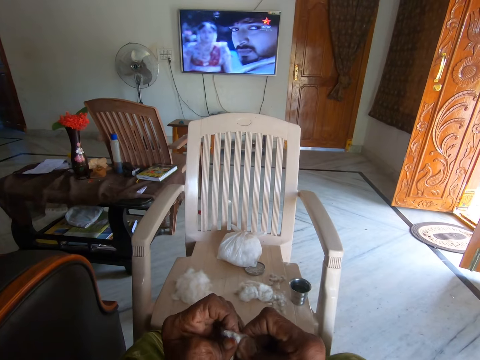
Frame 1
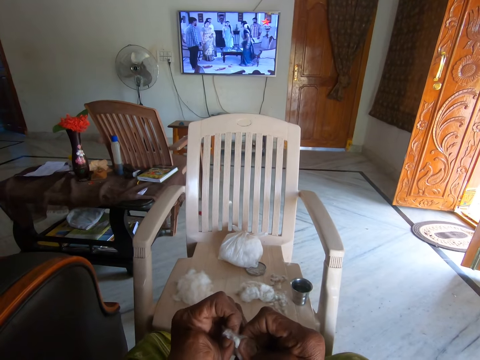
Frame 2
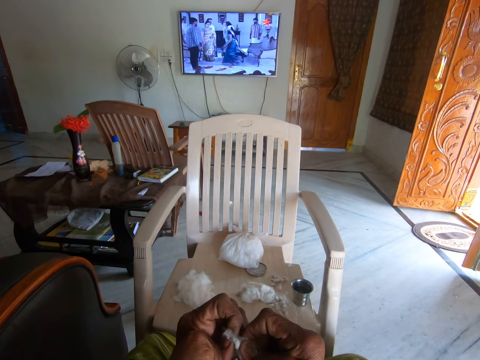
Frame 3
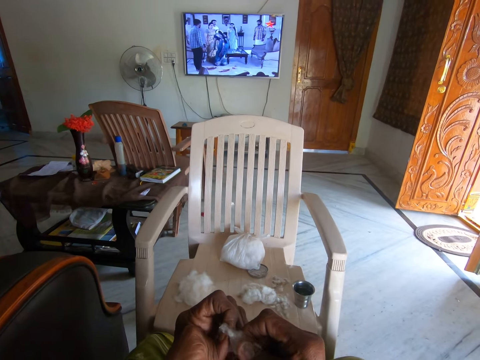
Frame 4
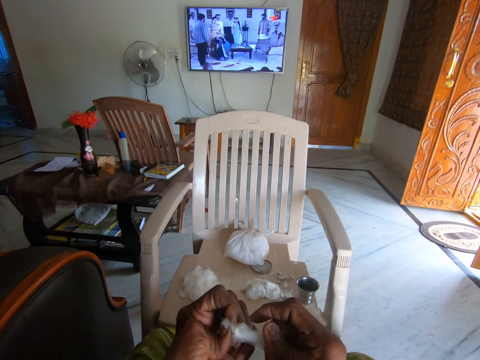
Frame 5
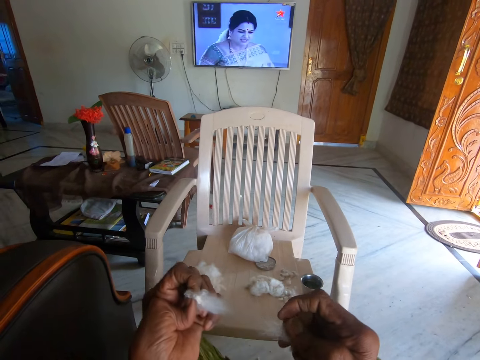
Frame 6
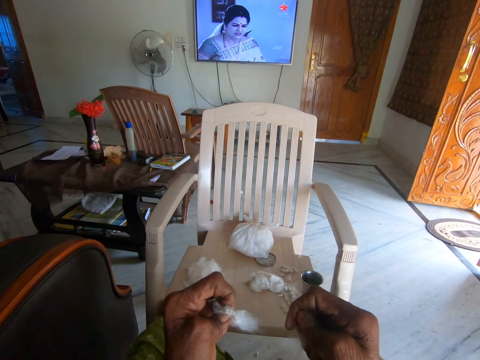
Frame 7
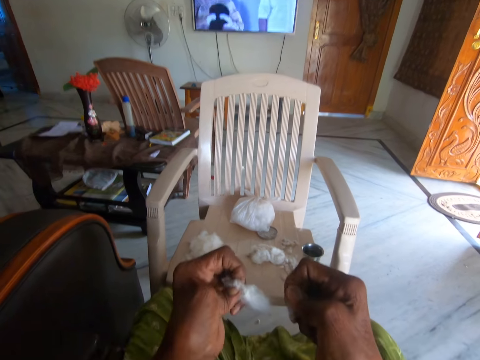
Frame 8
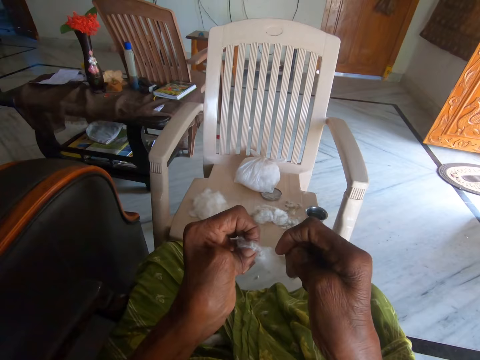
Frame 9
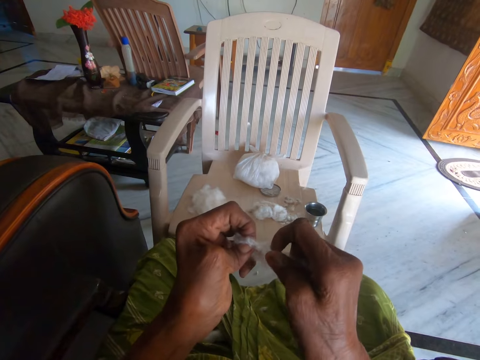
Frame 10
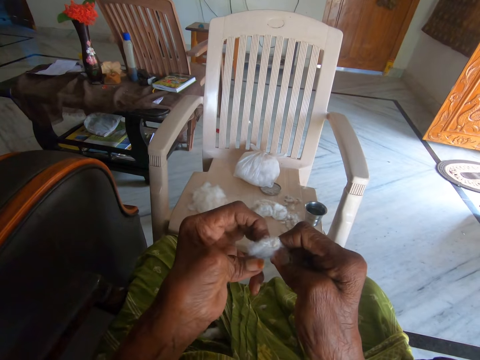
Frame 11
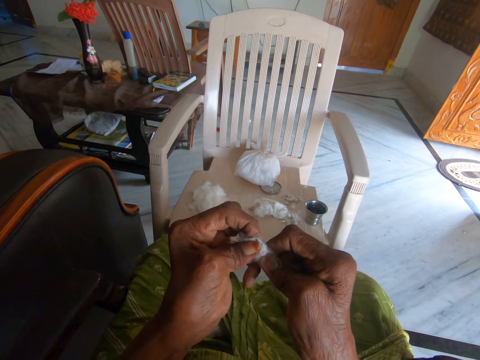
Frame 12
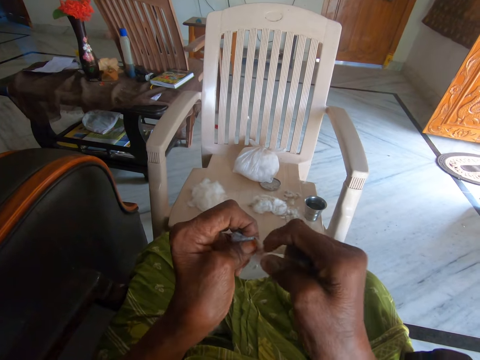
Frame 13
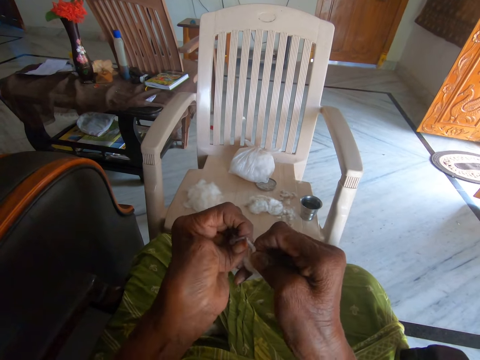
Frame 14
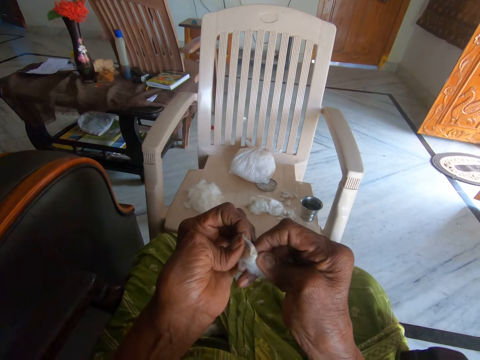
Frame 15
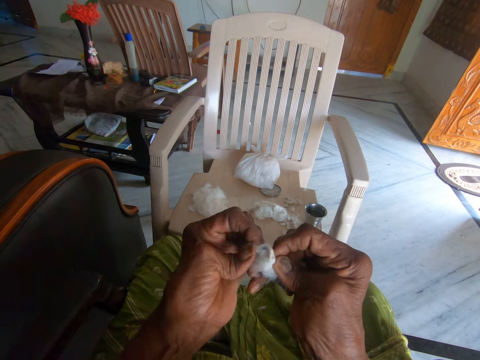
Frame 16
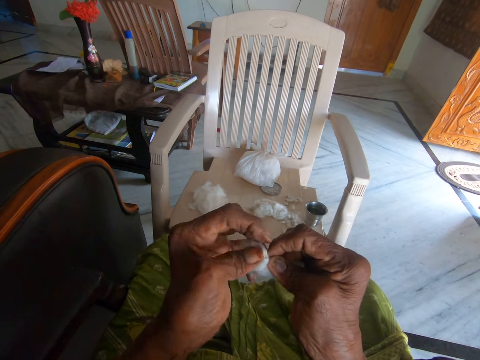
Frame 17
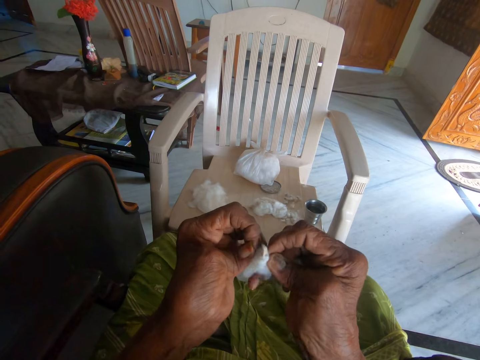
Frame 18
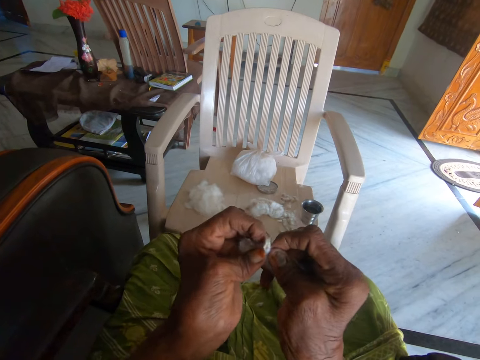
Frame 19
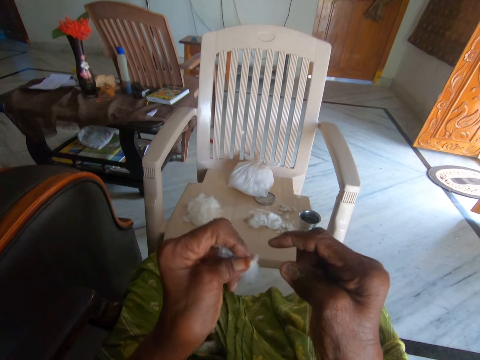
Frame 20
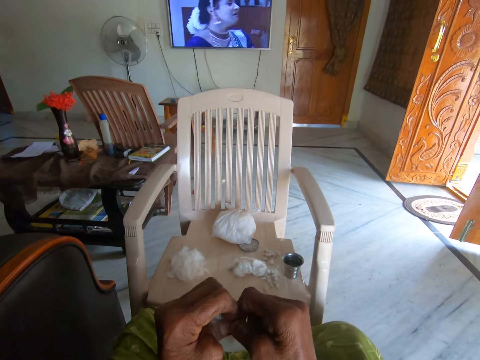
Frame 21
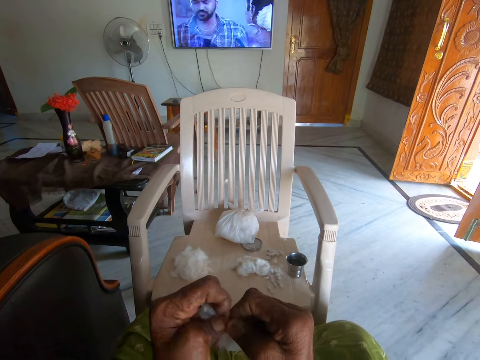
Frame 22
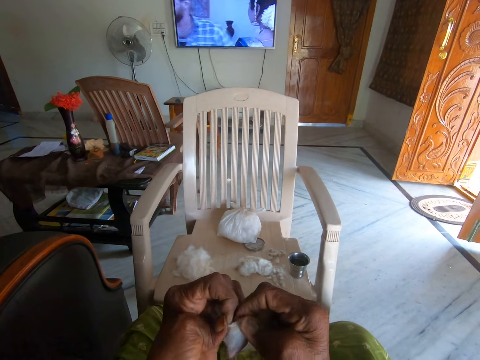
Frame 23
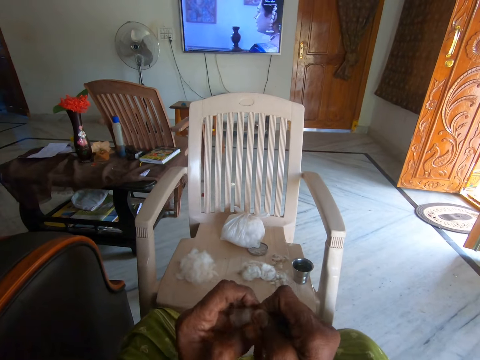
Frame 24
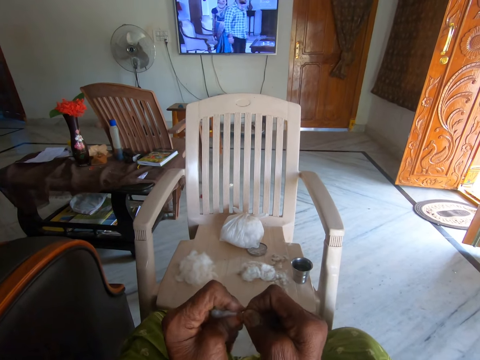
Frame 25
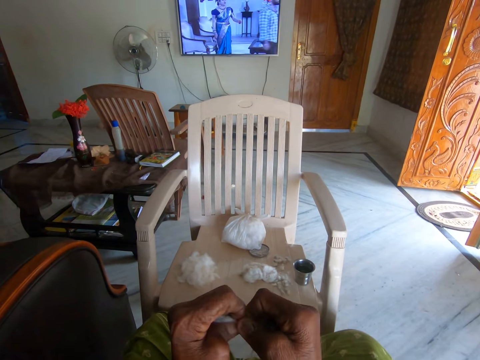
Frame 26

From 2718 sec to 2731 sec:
The camera wearer stops separating dirt from cotton wool briefly. They continue separating the cotton wool from the dirt with both hands.

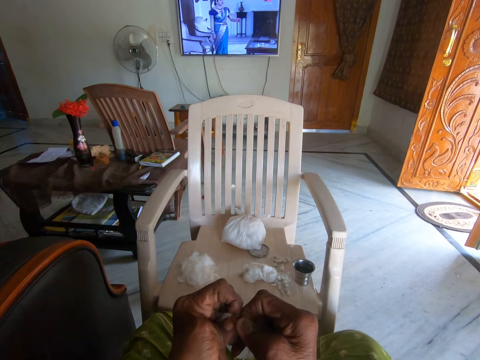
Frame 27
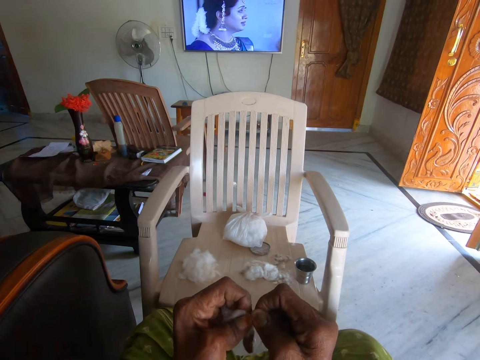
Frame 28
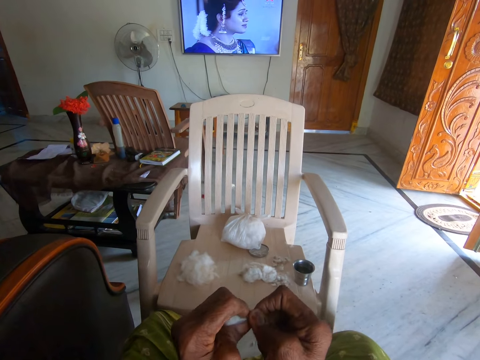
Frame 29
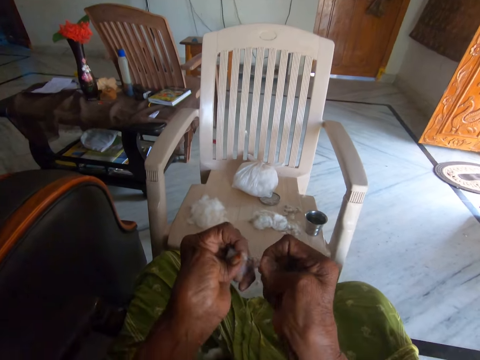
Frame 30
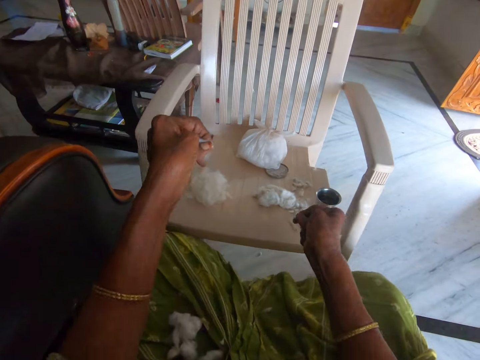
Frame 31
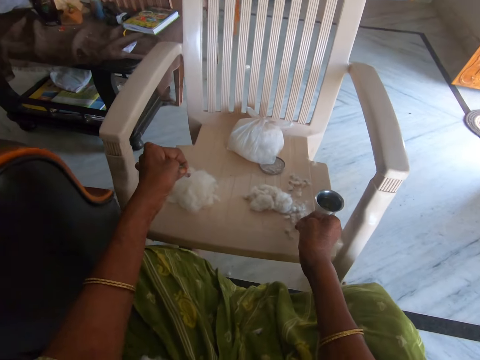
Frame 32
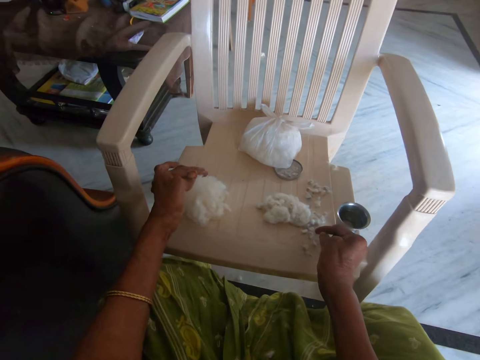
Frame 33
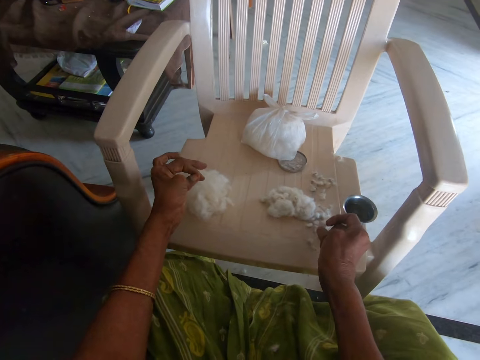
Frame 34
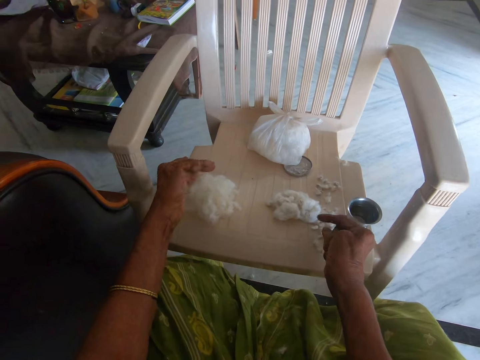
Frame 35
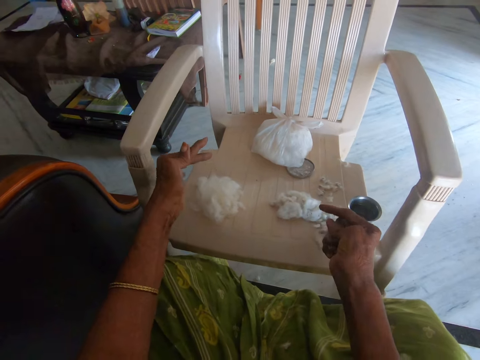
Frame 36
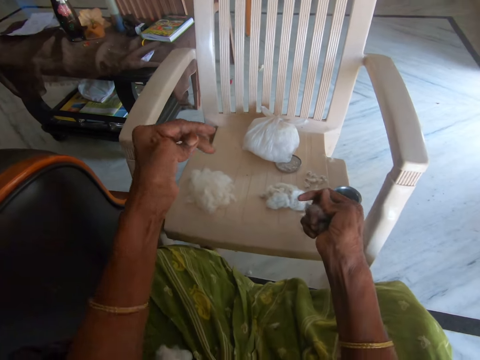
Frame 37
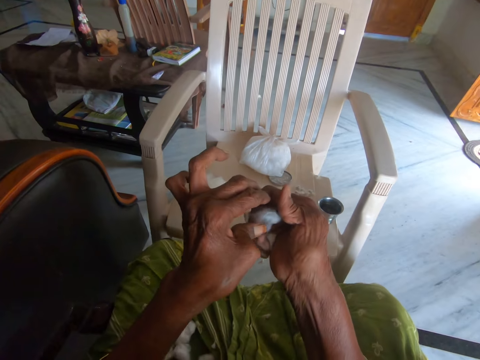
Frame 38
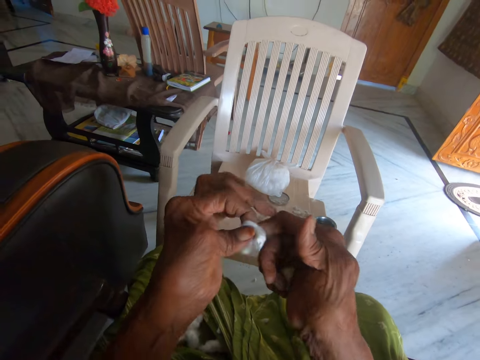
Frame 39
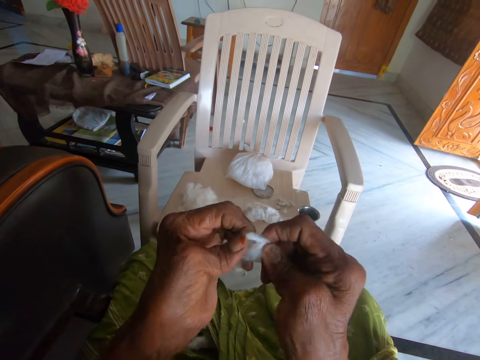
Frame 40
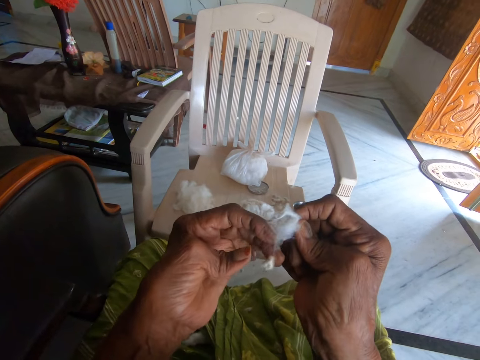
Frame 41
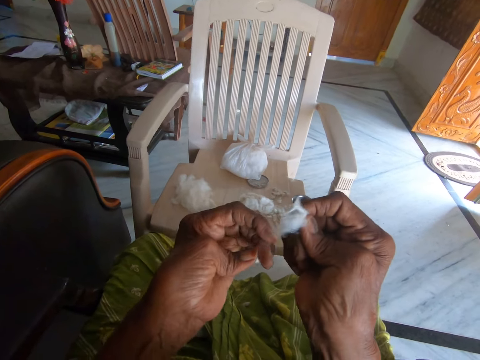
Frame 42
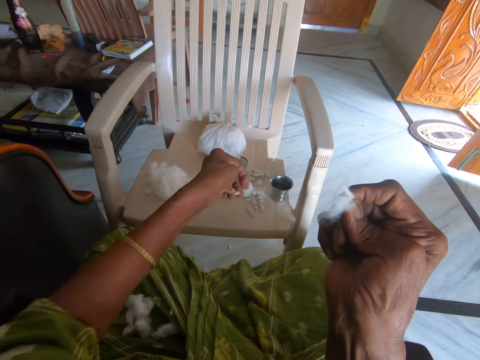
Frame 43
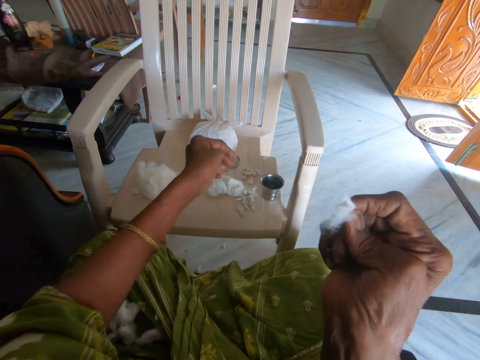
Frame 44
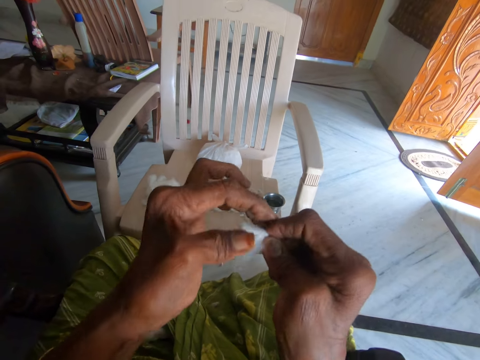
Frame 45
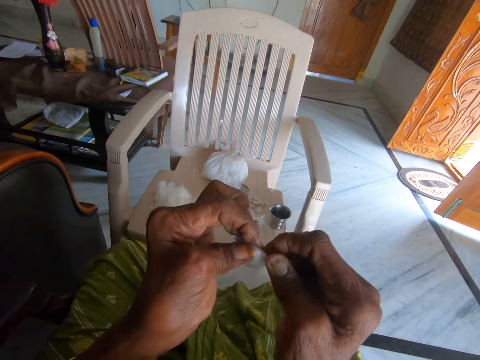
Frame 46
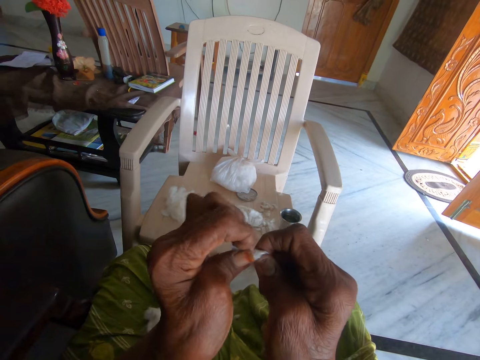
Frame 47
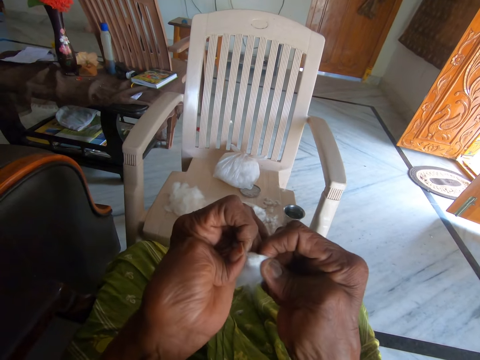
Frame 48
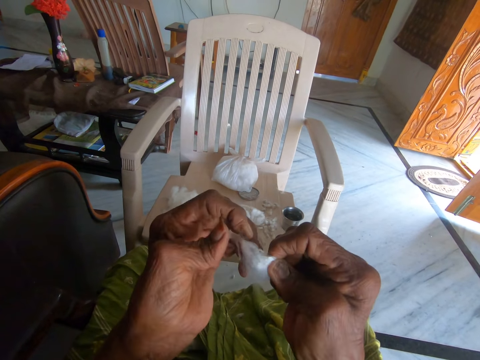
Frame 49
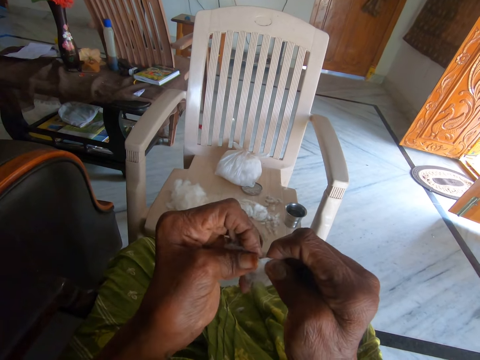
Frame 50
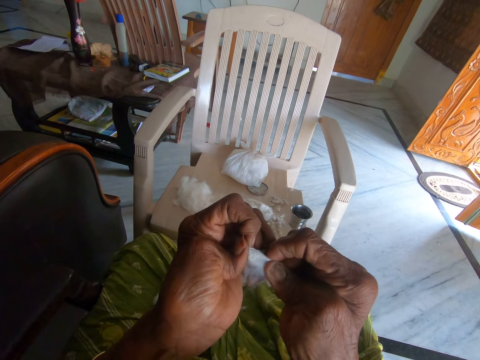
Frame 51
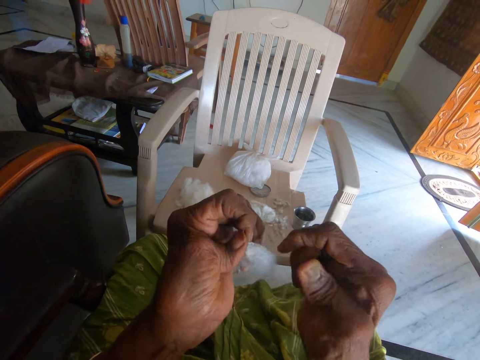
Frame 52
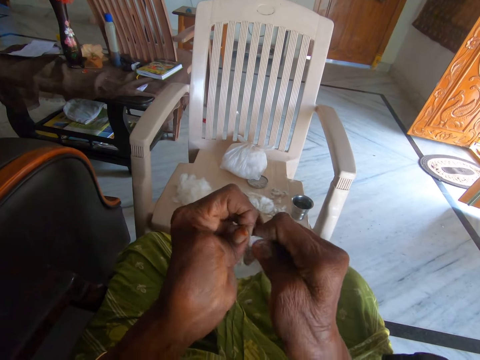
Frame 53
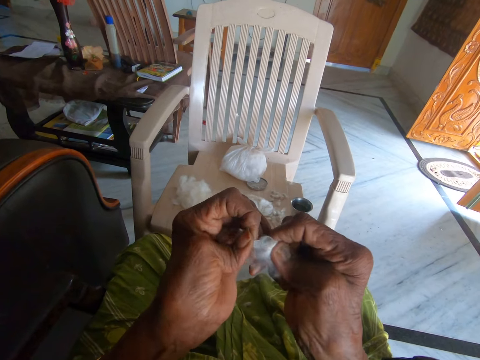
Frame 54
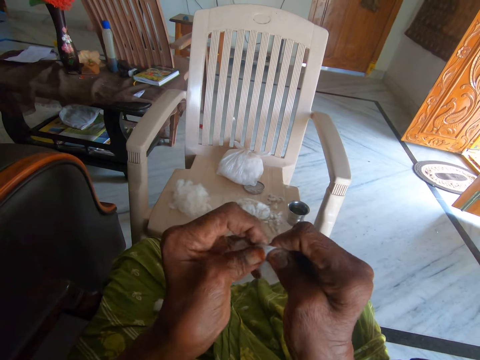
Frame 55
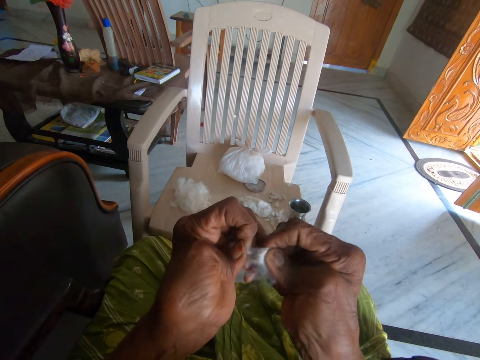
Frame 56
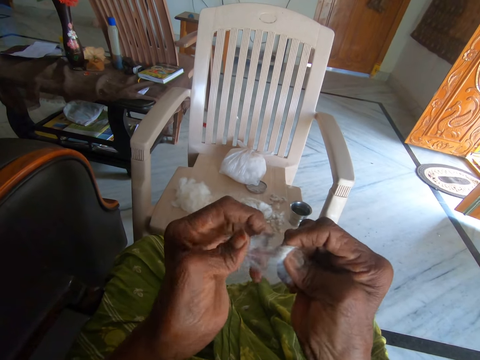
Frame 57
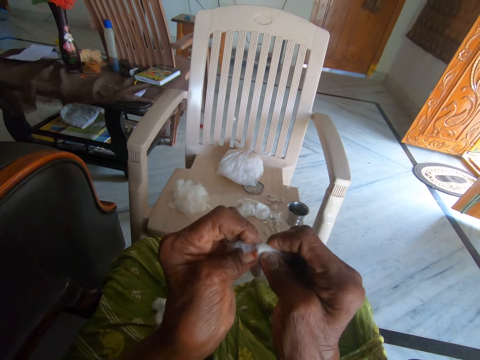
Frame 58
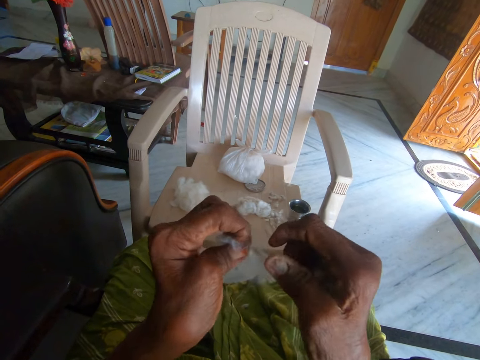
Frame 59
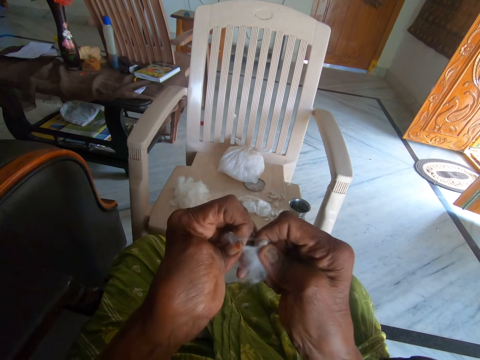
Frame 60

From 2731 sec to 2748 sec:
The camera wearer drops cotton wool and dirt on the chair with both hands. She picks the cotton wool from her right hand. She picks a cotton seed from the fiber. She drops the dirt on the chair with her left hand. She separates the cotton wool from the dirt with both hands.
